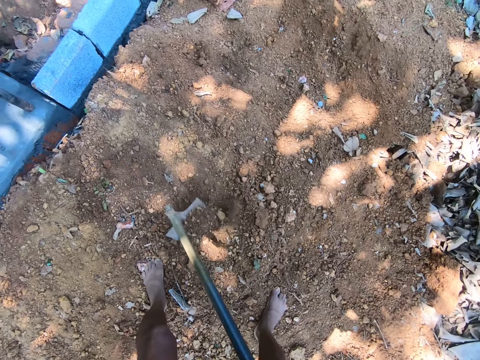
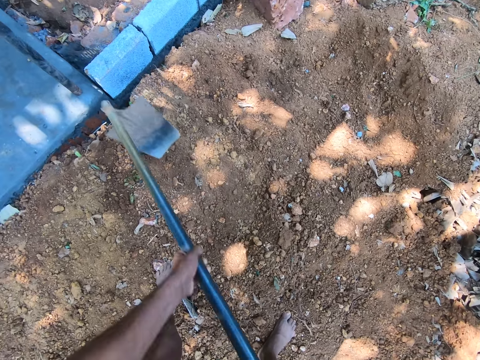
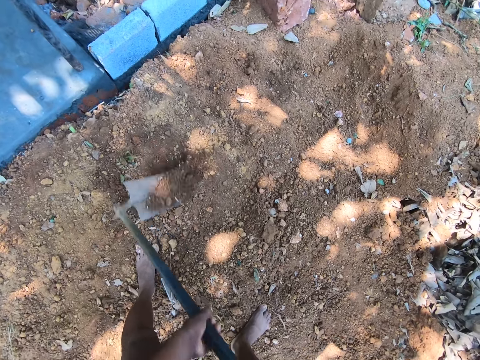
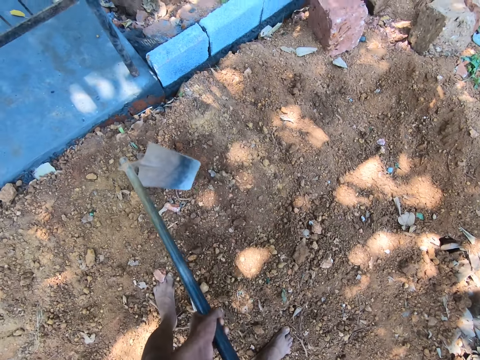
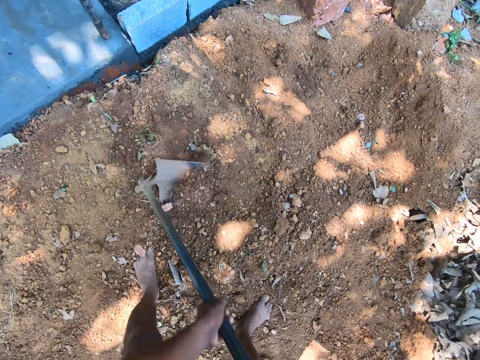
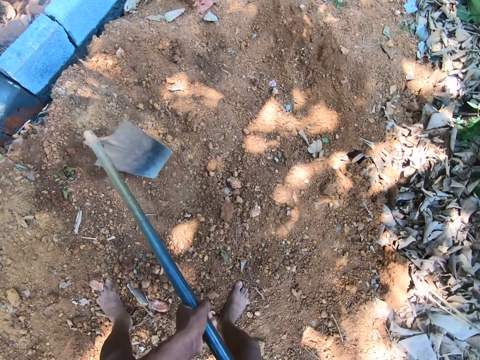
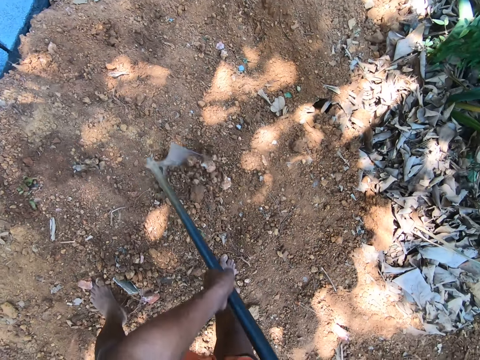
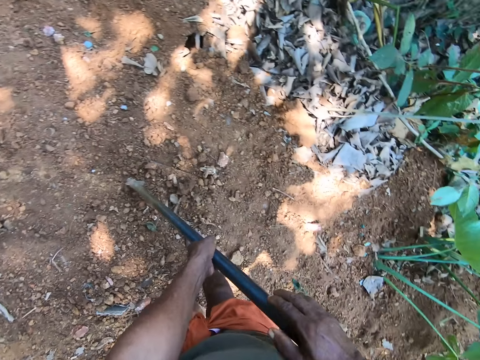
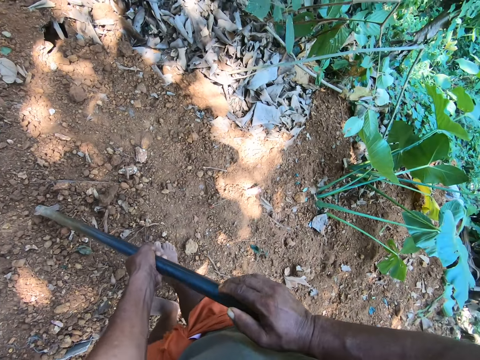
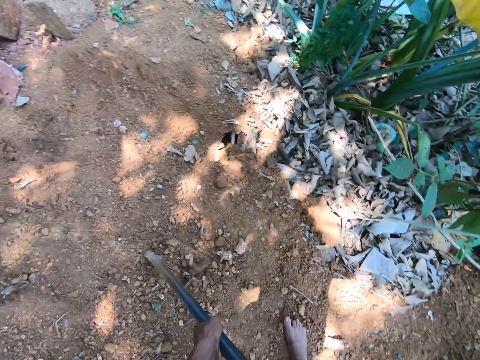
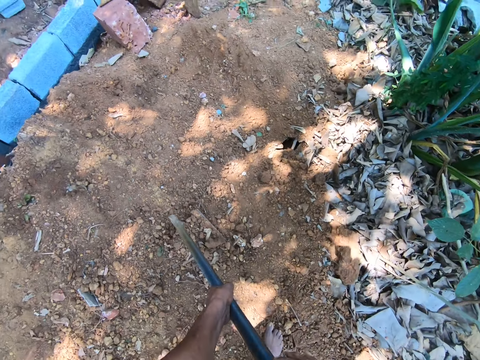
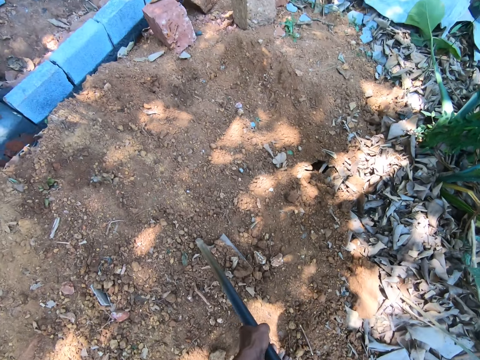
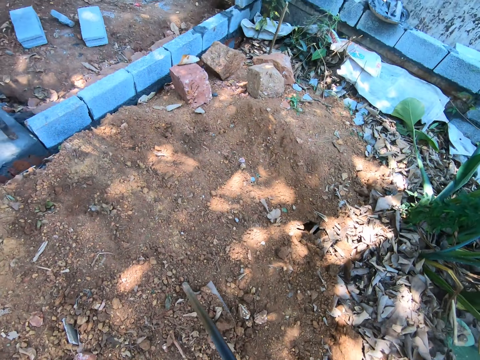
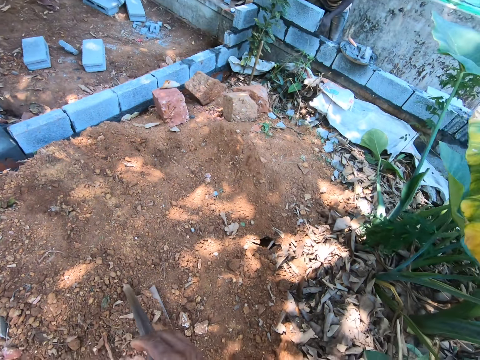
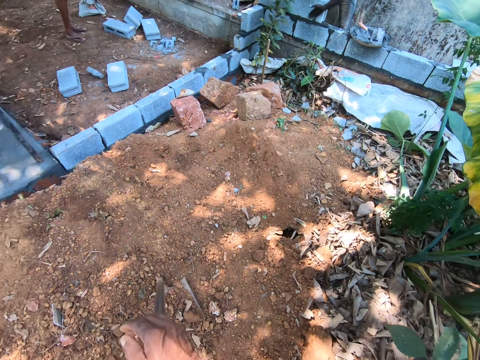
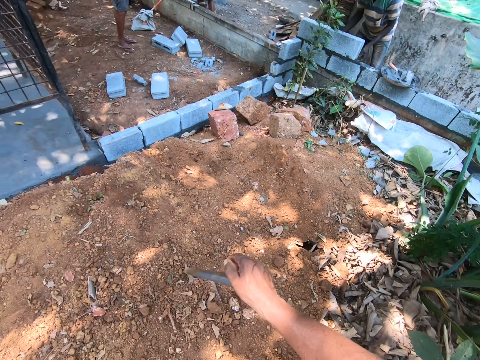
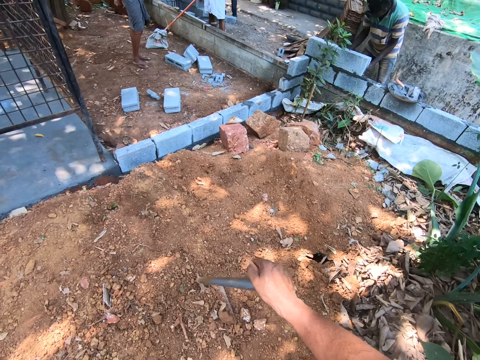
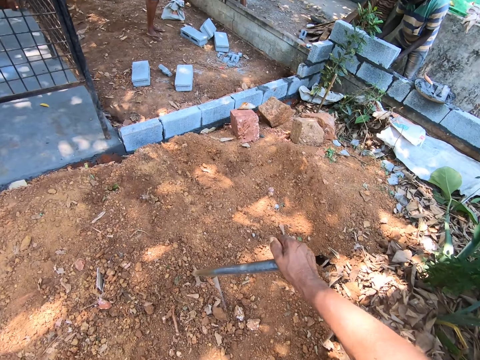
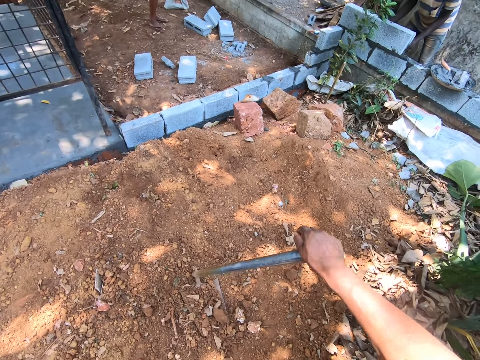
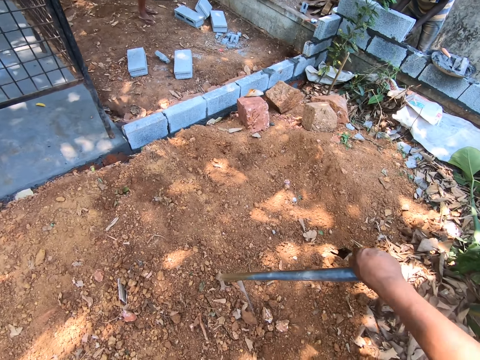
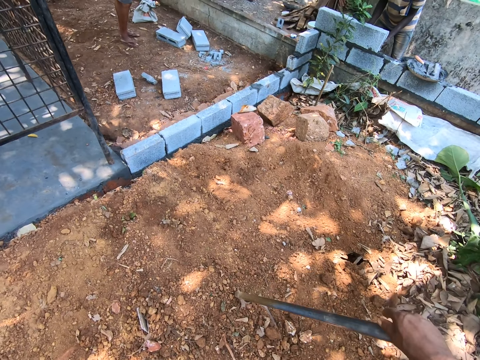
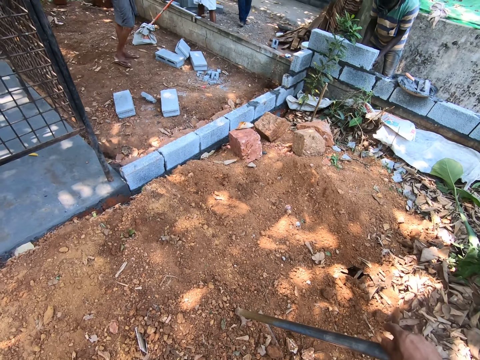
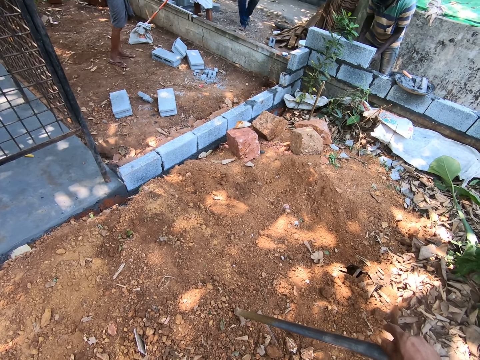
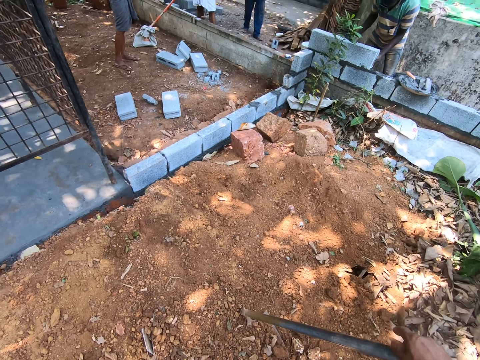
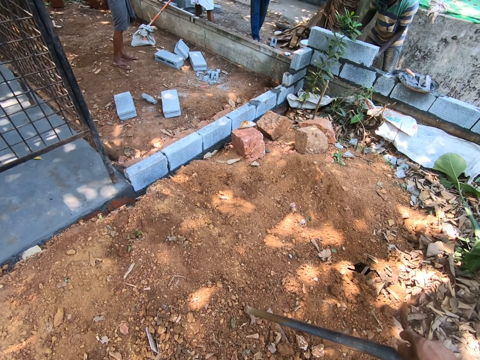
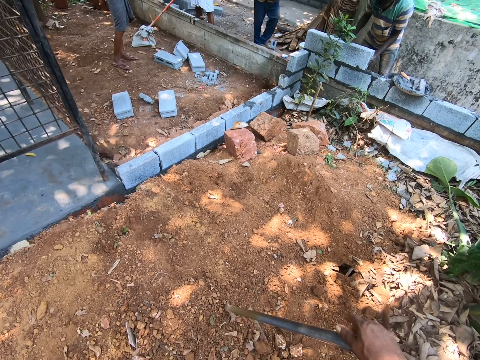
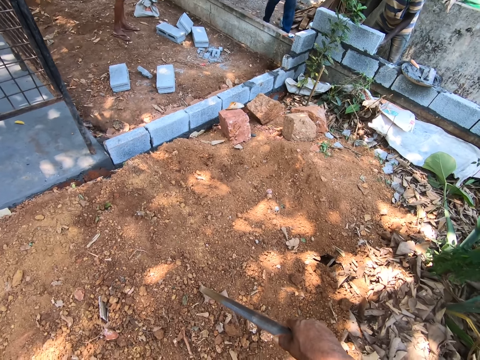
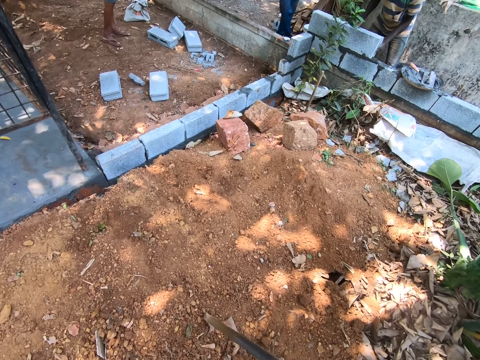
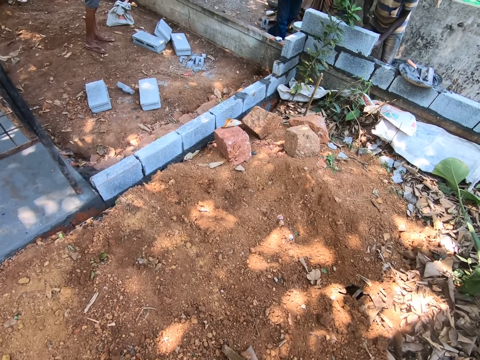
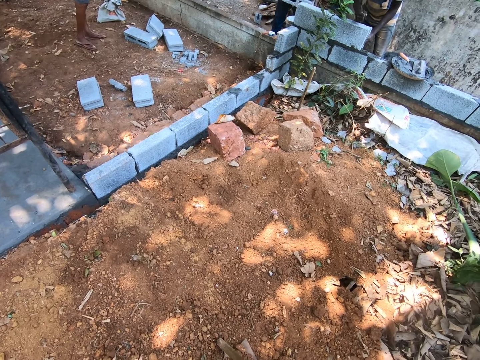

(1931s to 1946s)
The camera wearer holds the digging hoe in an upright position with his right hand.

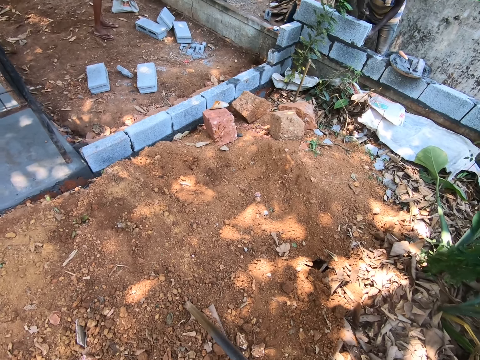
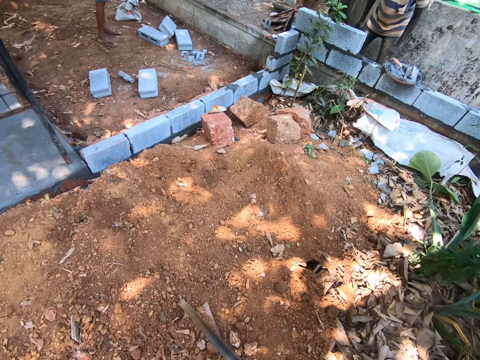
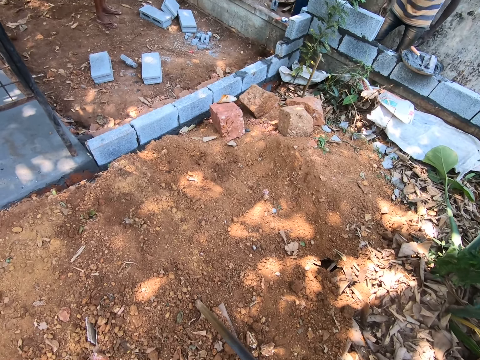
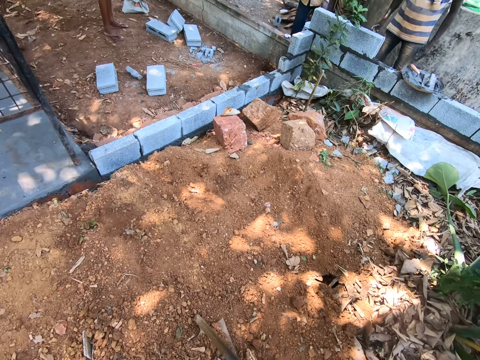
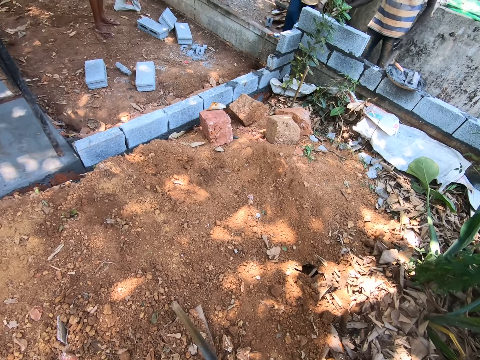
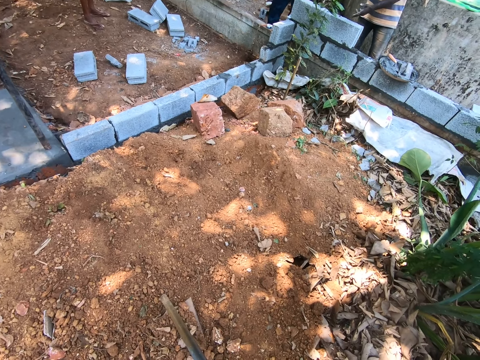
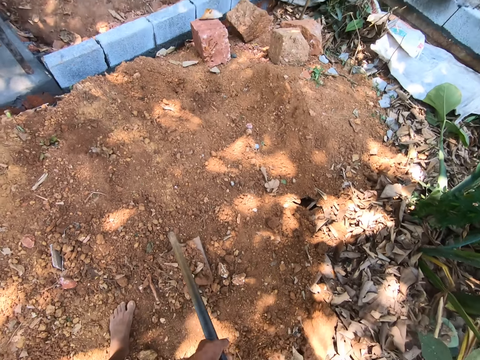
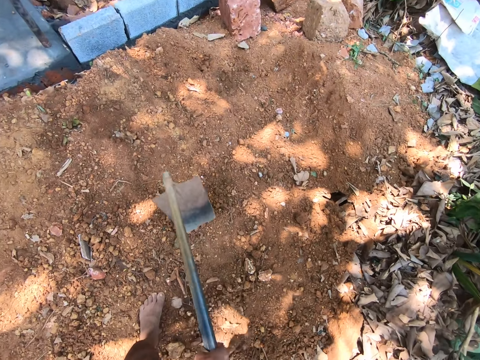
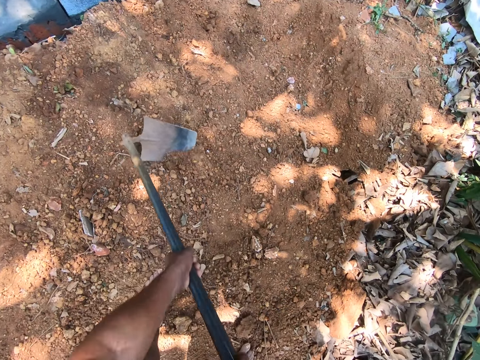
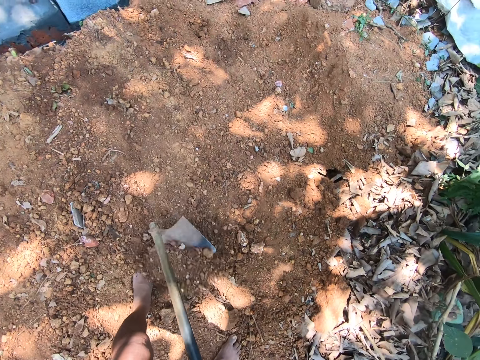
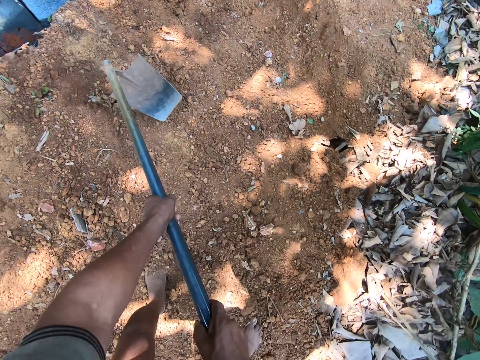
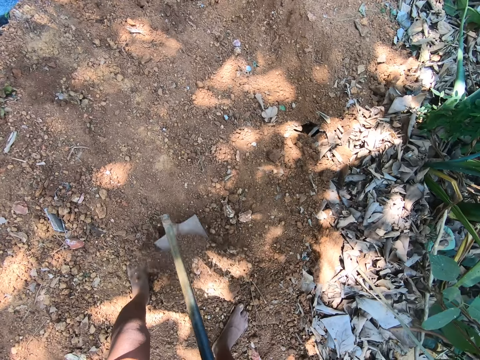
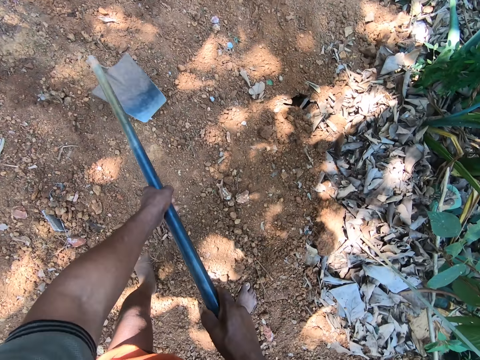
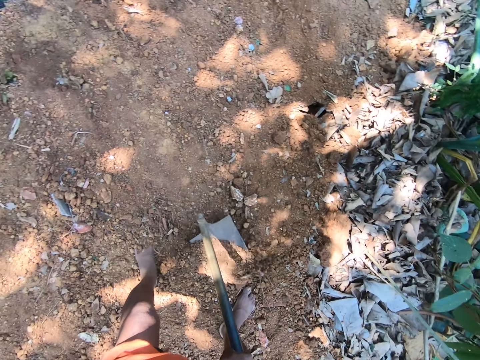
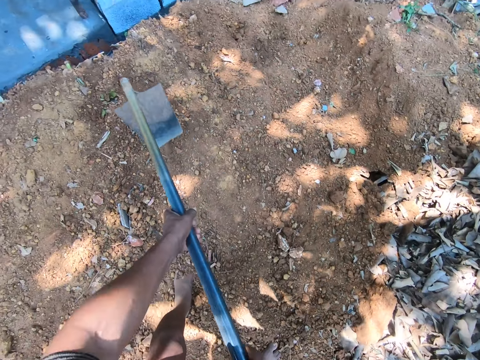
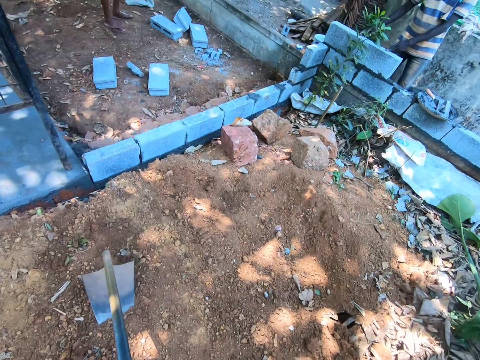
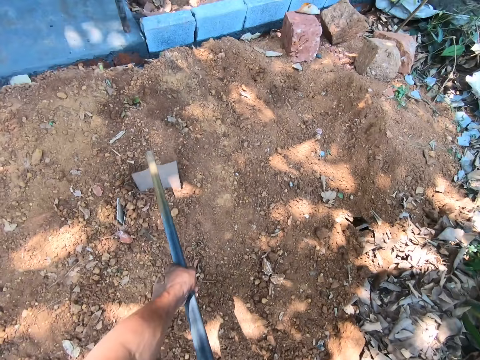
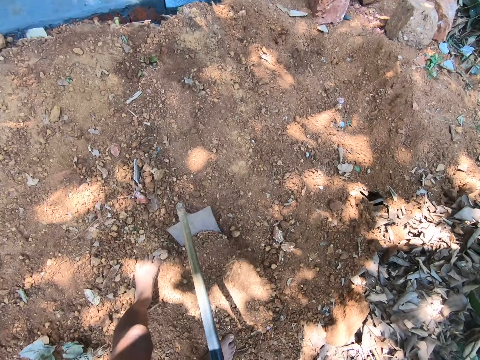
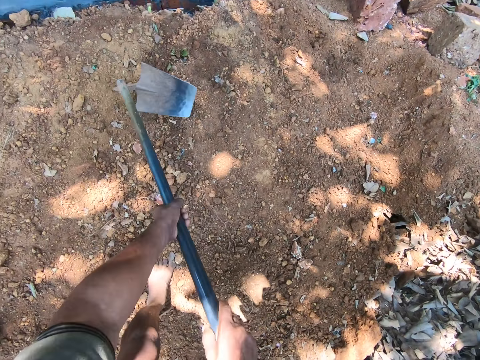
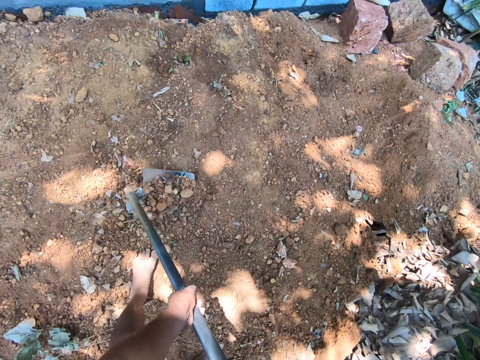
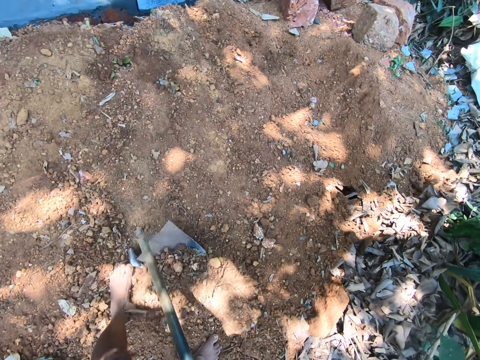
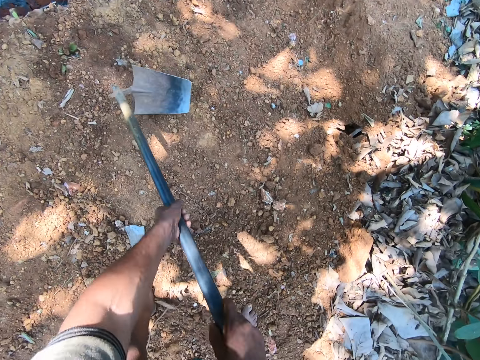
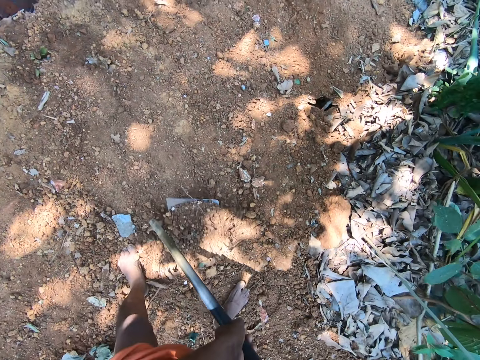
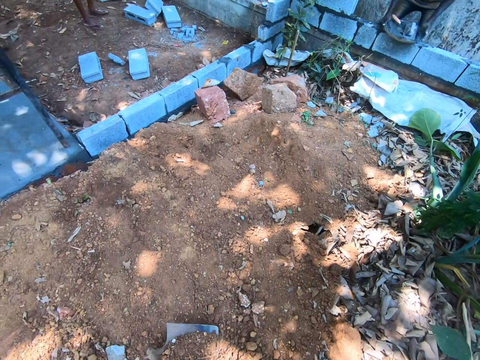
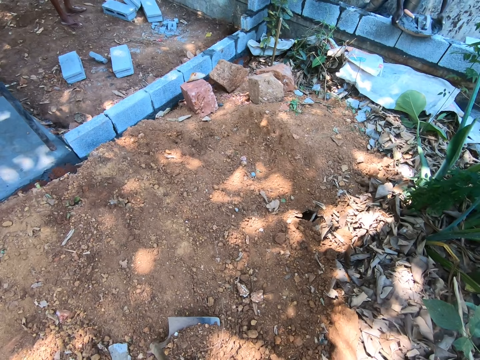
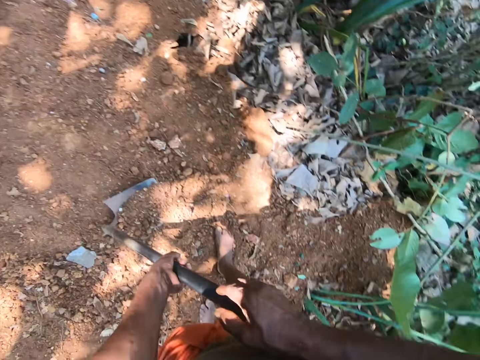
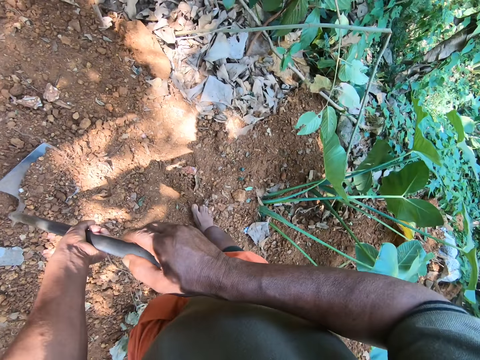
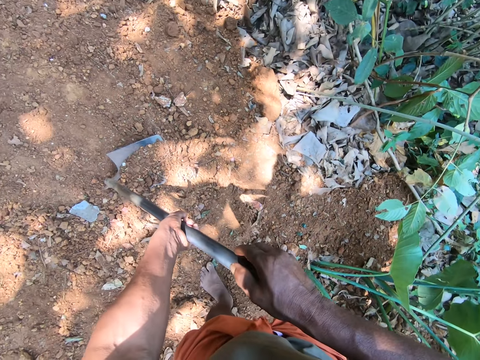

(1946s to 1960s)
The camera wearer digs the ground with the digging hoe in his hands. He holds the digging hoe in an upright position with both hands.
